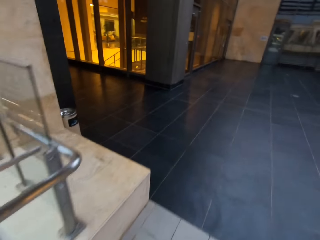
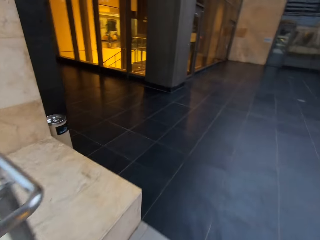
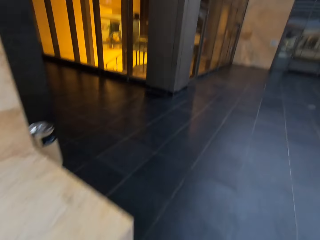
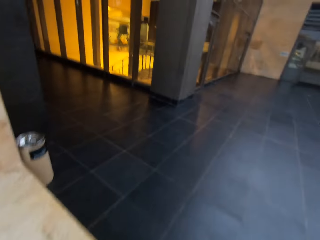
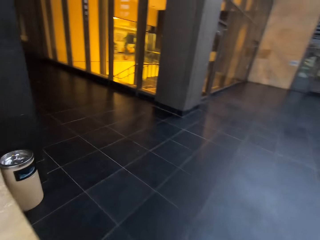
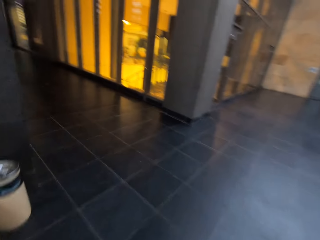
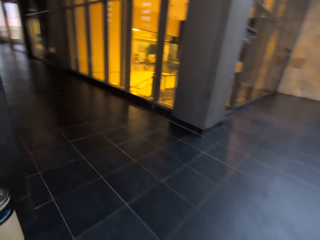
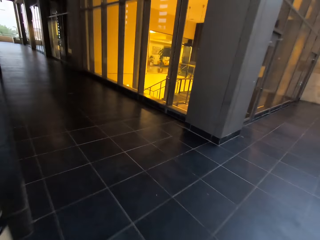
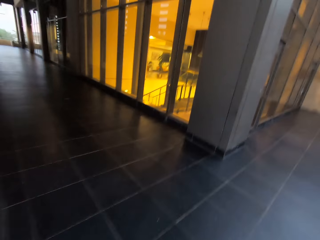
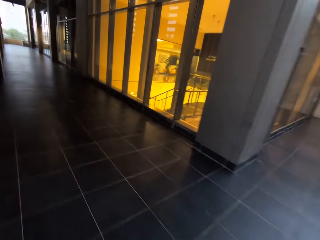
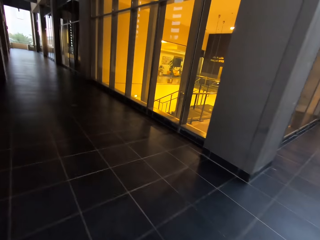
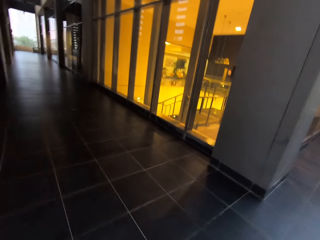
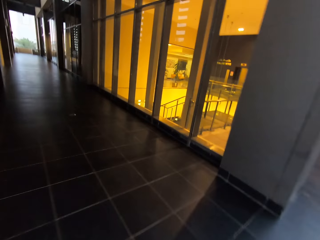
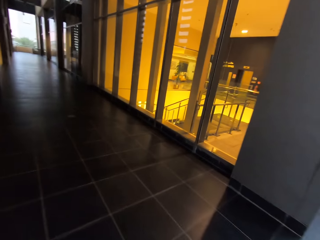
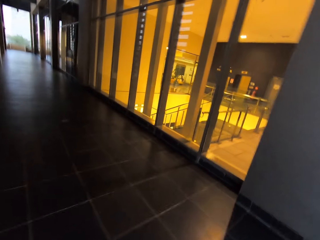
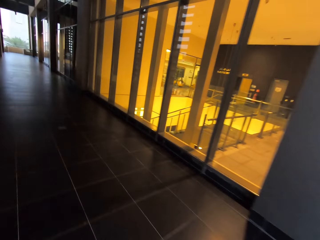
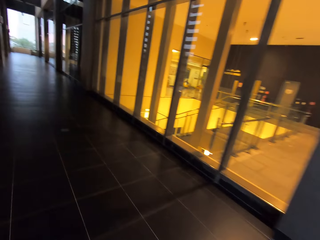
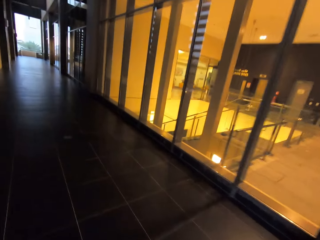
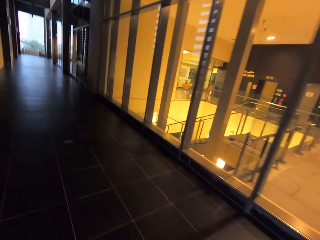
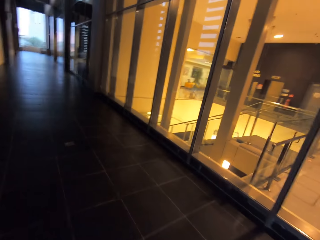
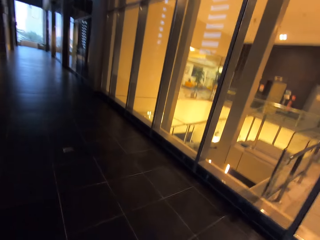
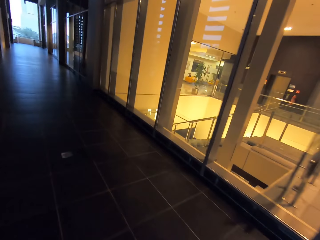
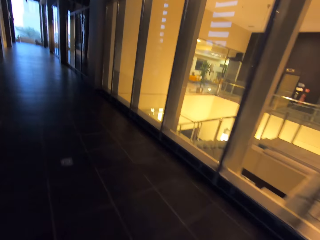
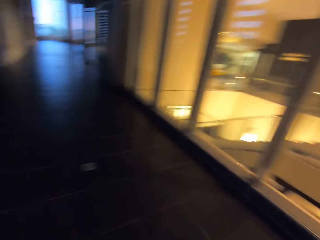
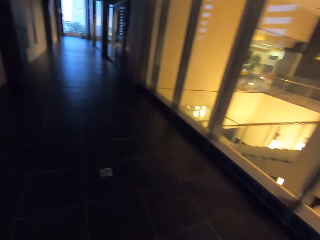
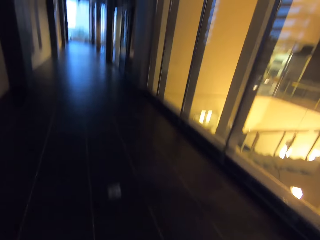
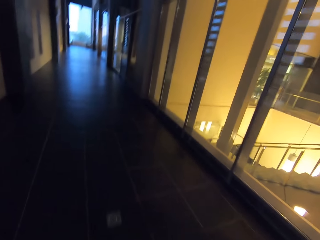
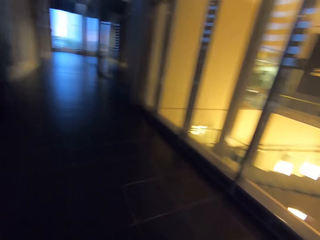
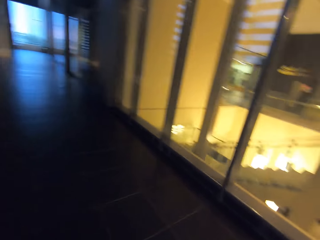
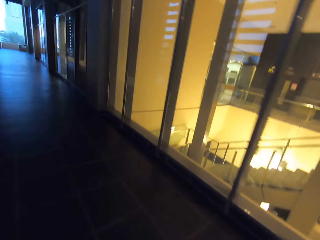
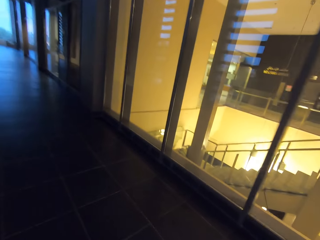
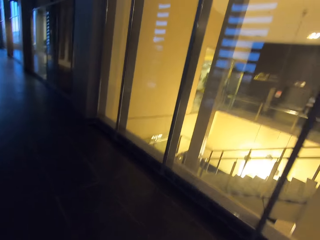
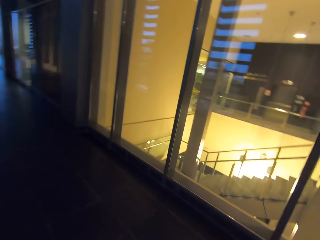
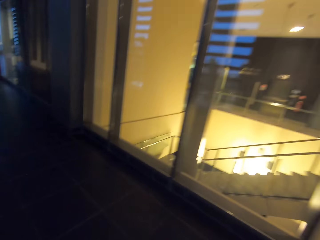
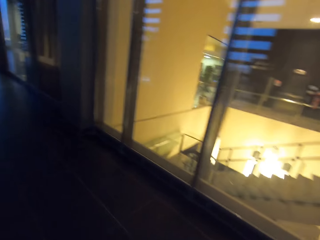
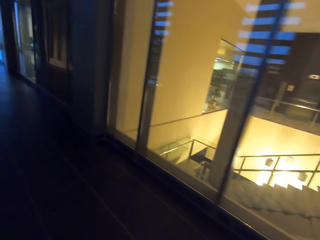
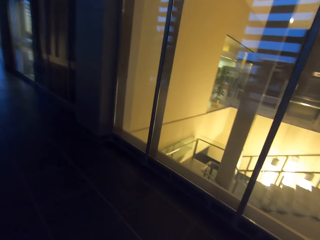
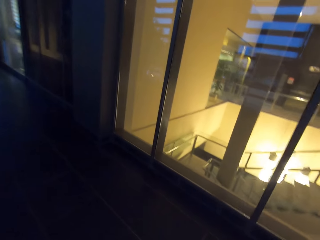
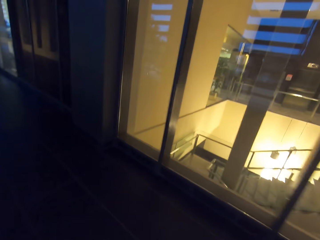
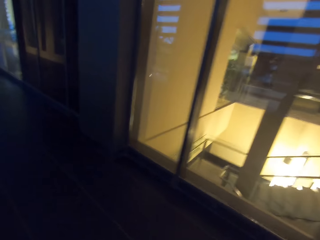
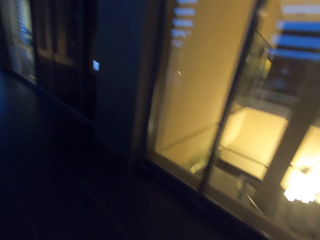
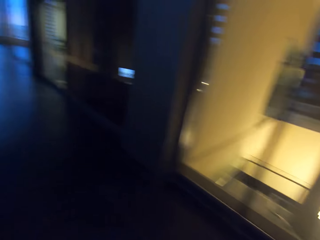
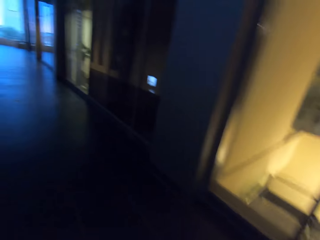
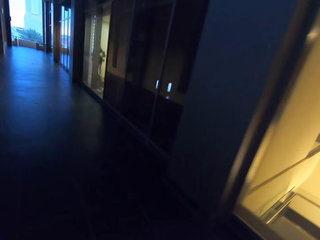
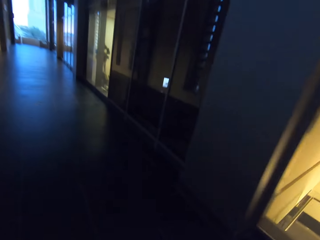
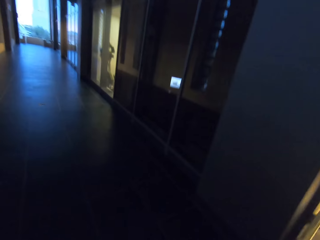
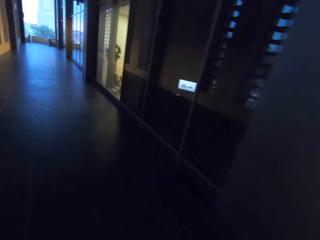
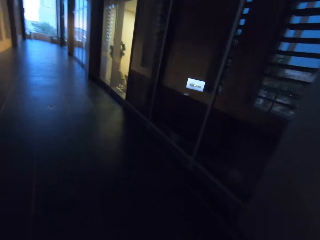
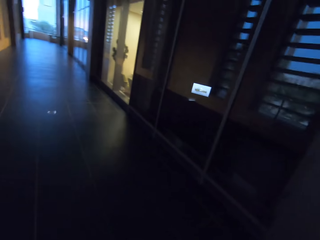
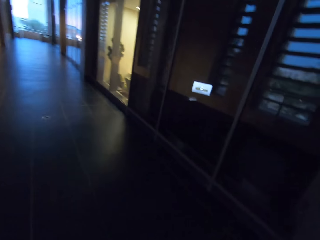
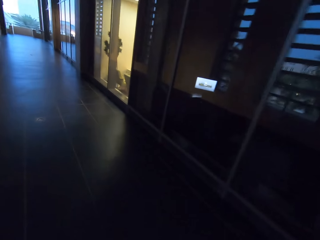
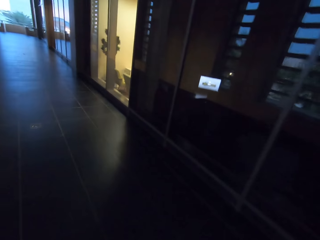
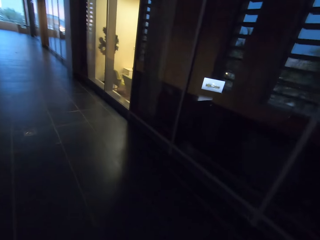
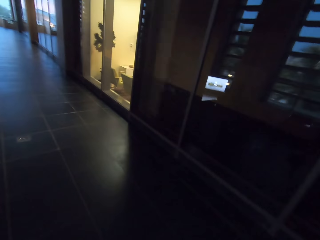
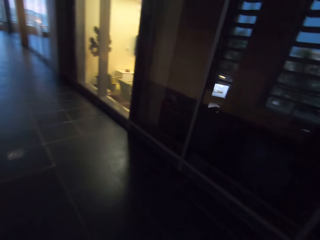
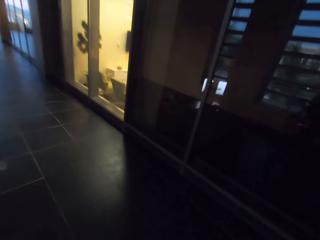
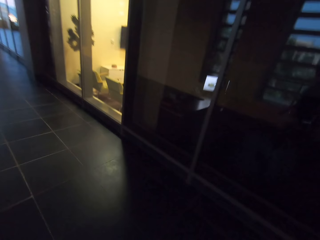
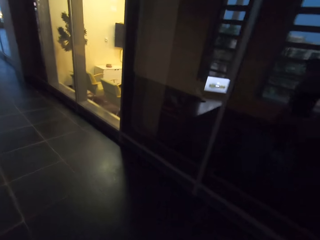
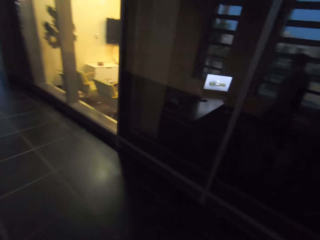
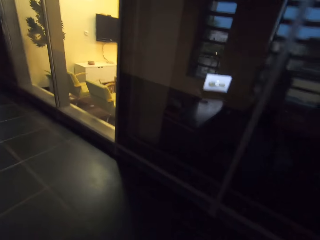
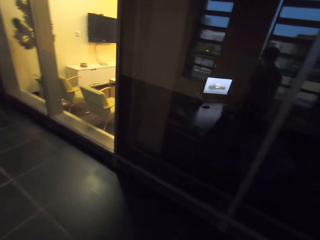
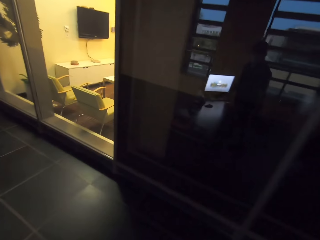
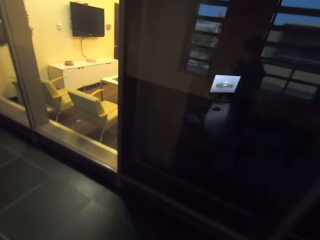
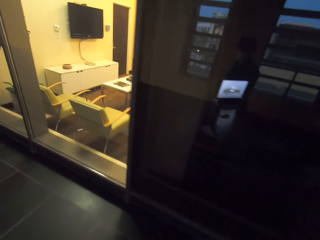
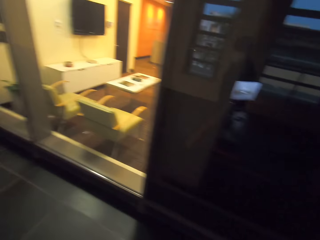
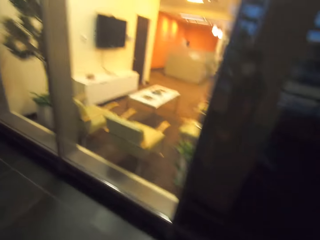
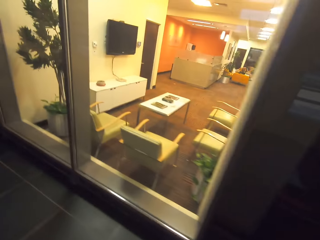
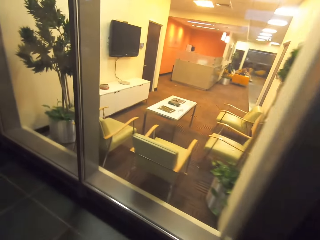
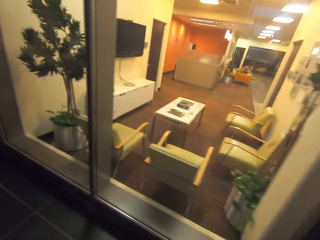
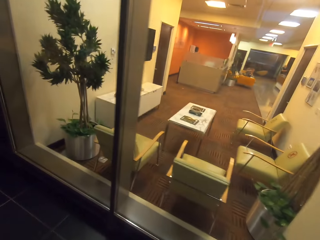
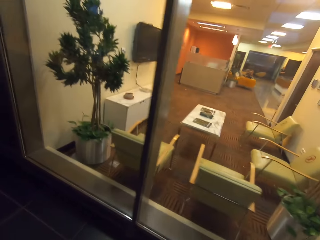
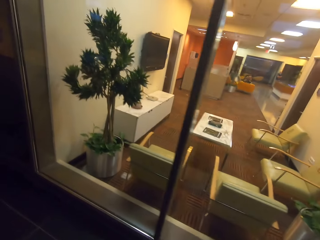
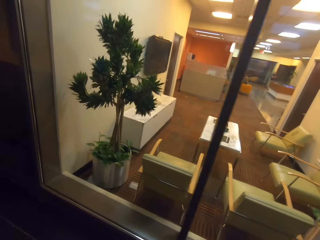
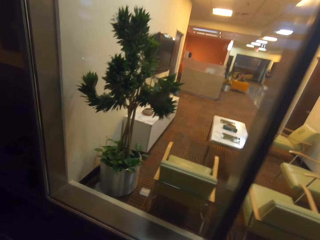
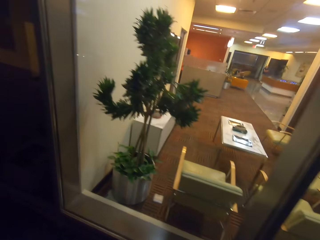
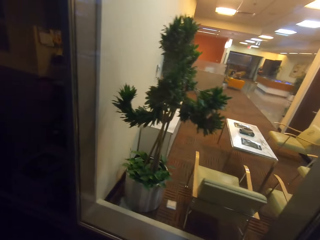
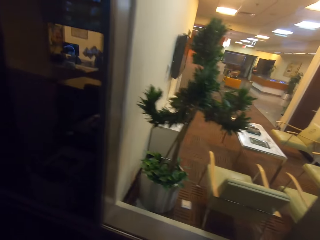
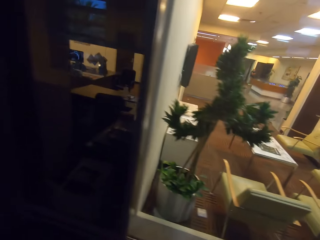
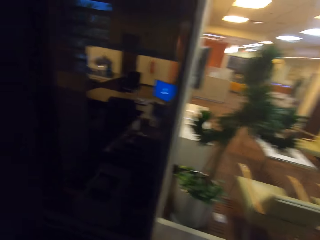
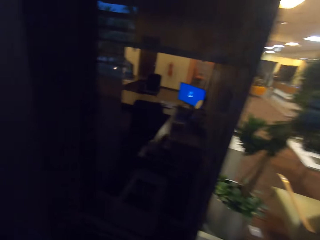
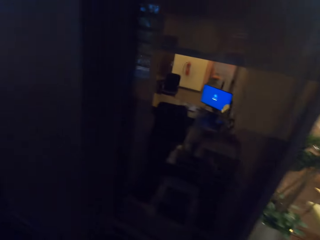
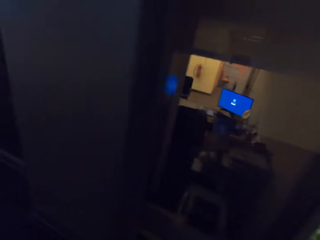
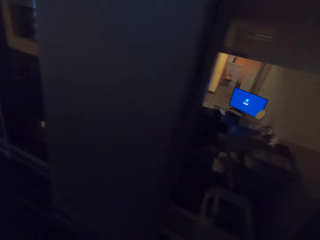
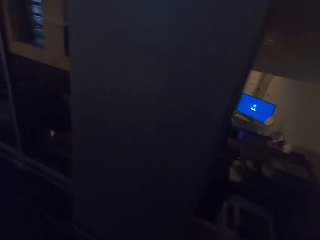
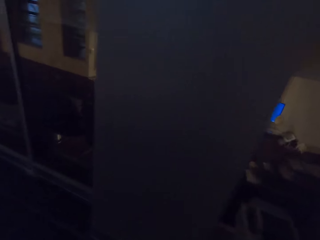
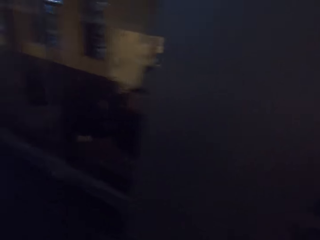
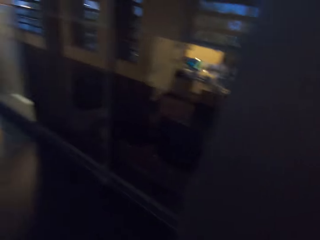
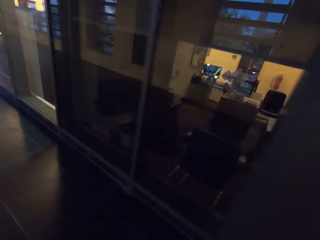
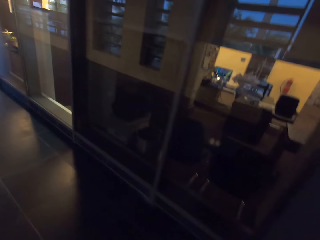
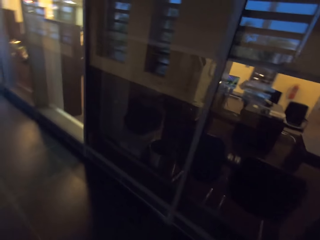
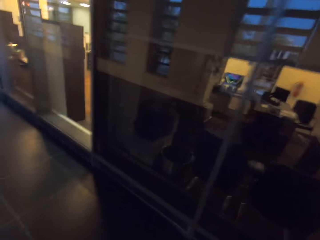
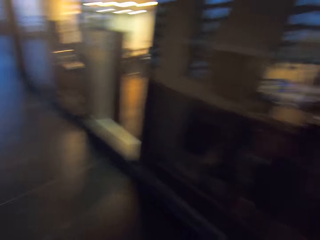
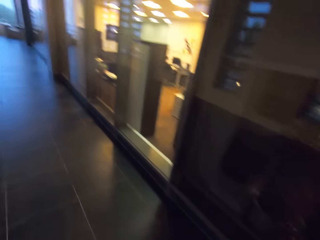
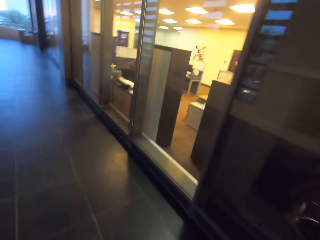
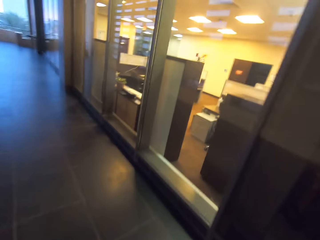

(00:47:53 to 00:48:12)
The camera wearer turns left and continues walking. They turn right to look at the office.

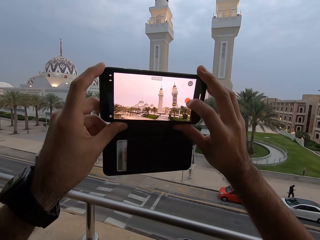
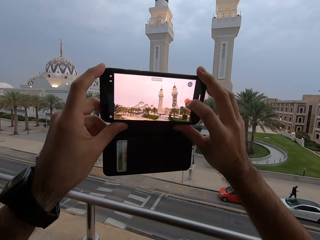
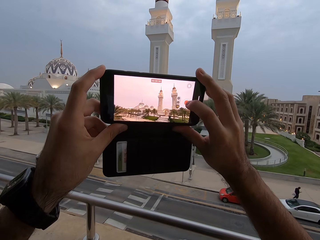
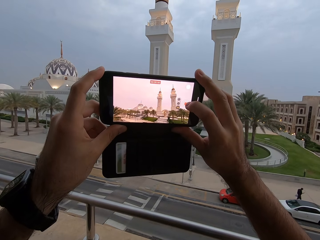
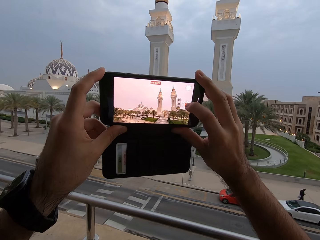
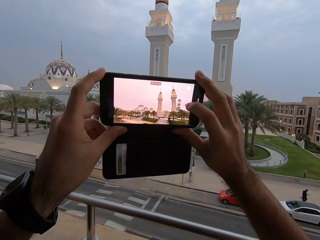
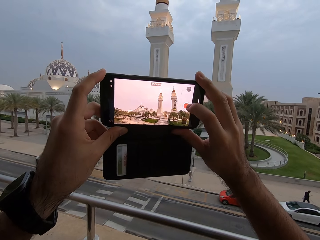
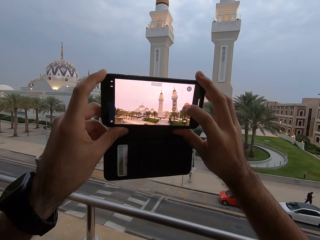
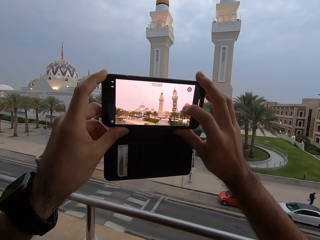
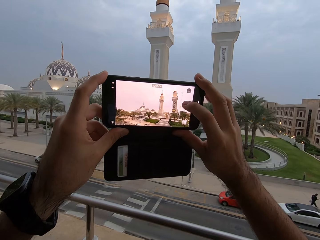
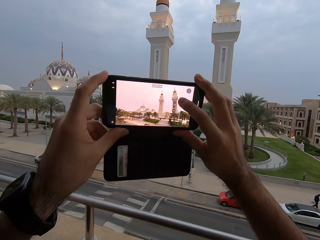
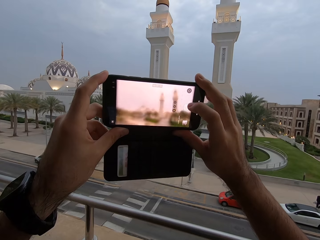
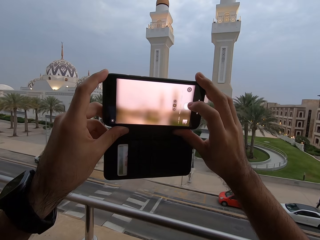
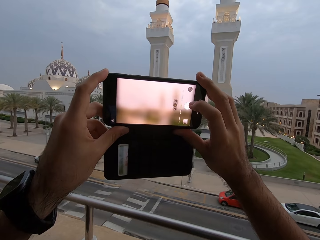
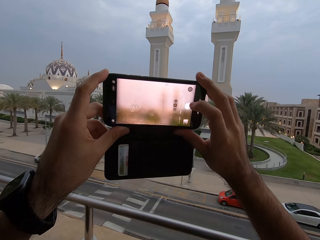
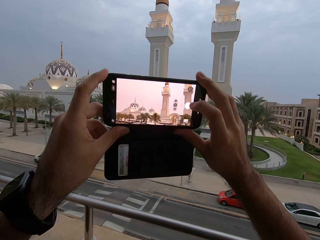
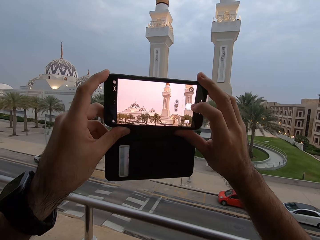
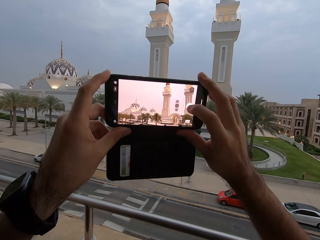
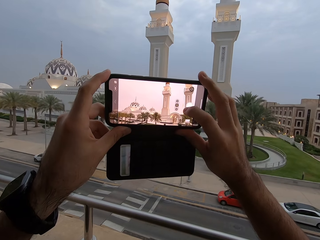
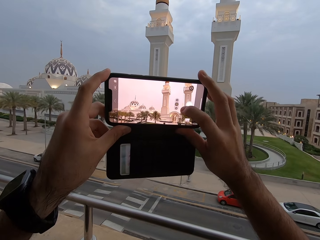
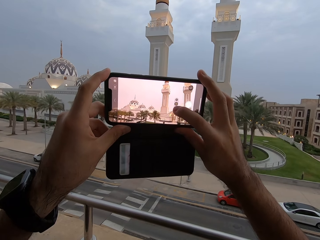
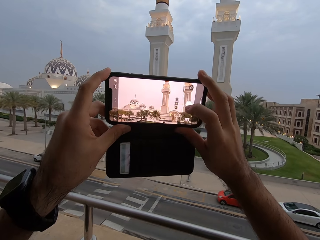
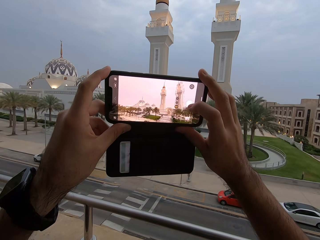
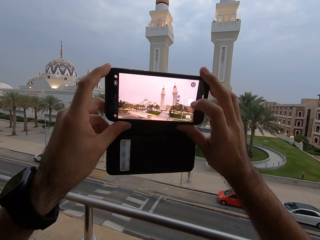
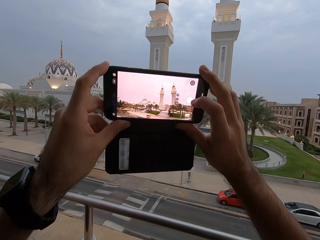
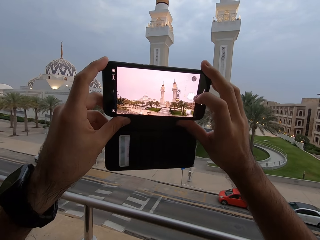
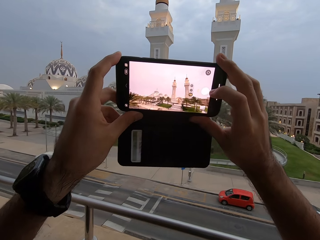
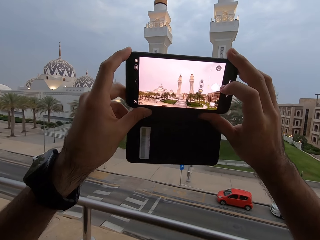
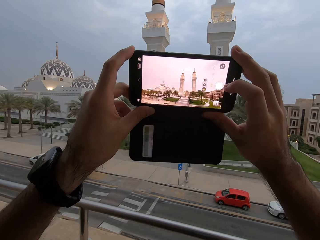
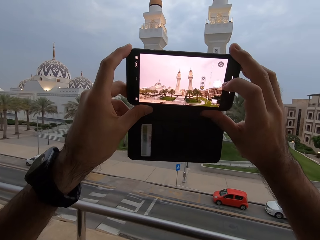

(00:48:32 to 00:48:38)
The camera wearer touches the record button to start recording. They touch the record button to stop recording. They change video mode to camera mode. They zoom out. They move the phone to the right.
